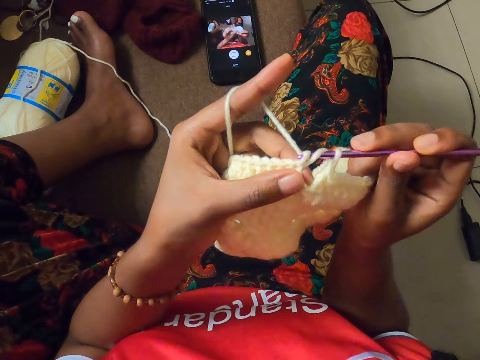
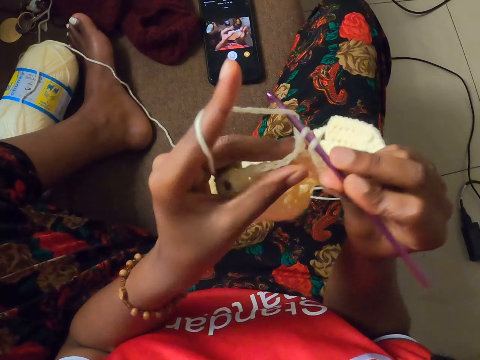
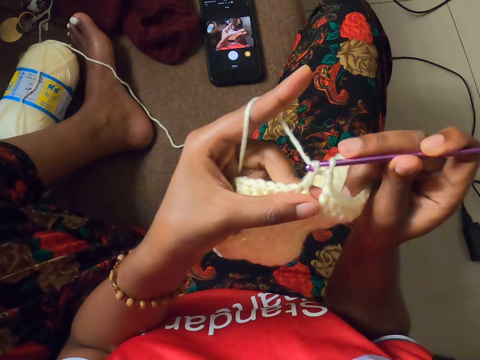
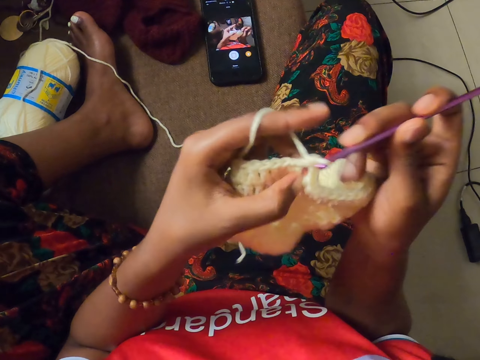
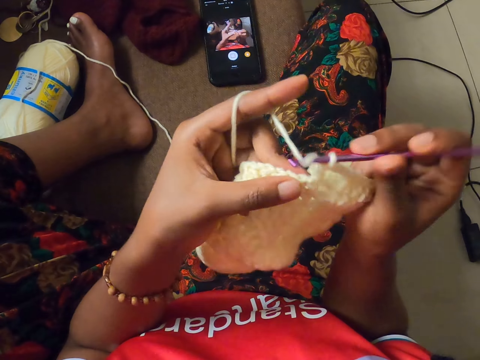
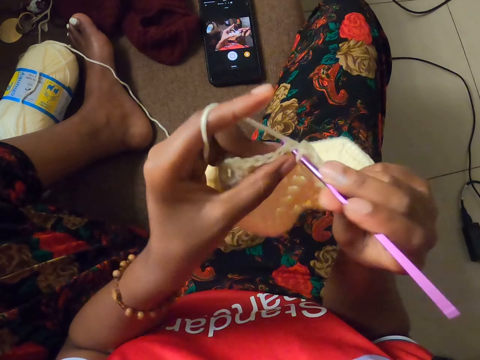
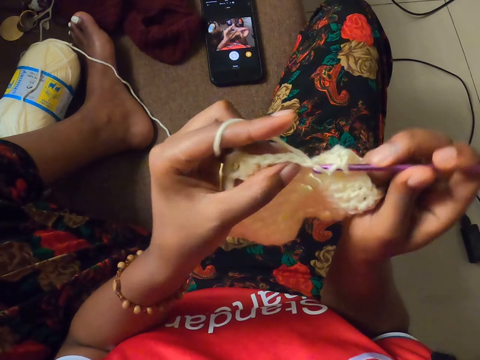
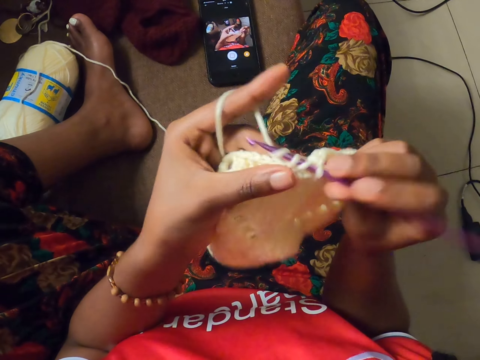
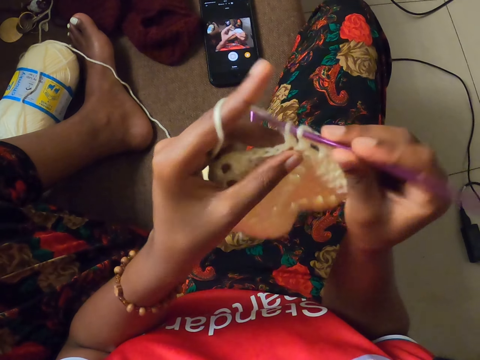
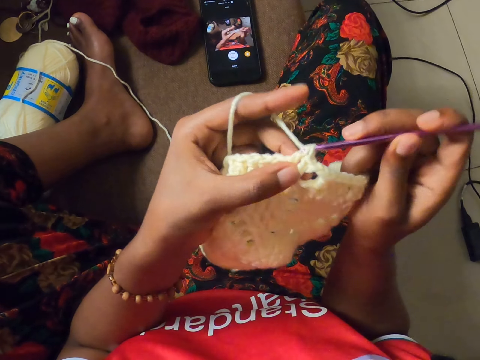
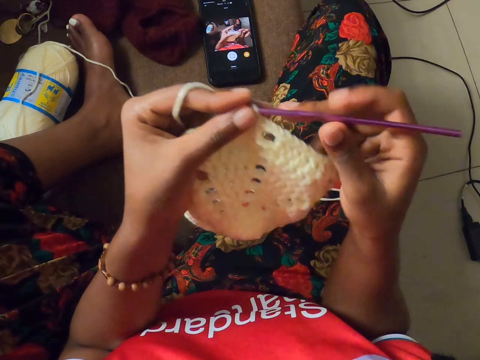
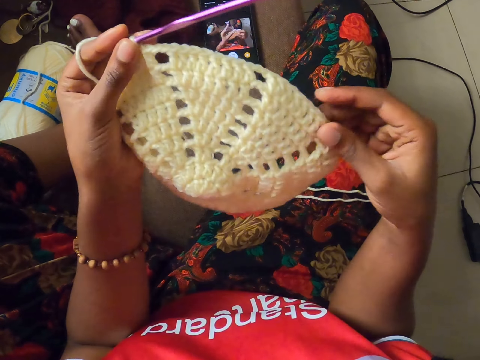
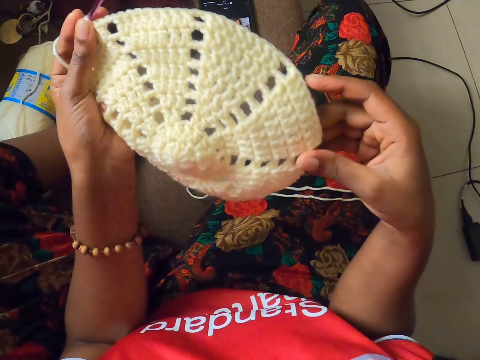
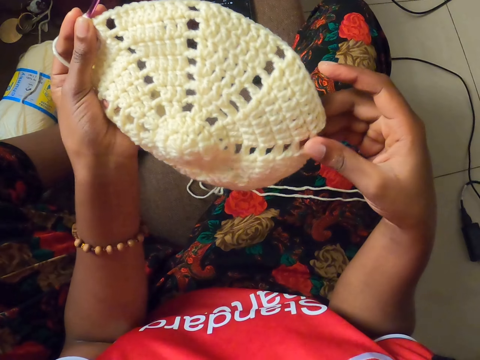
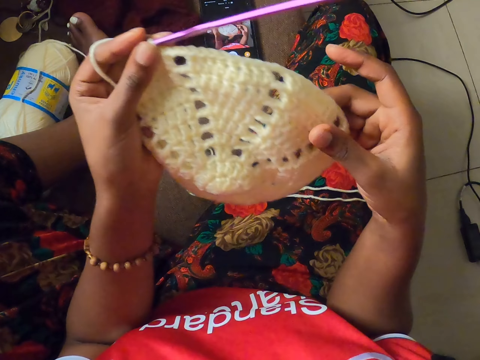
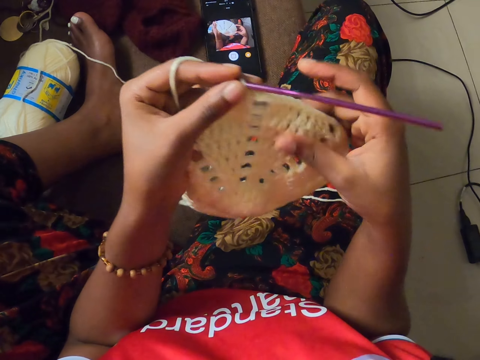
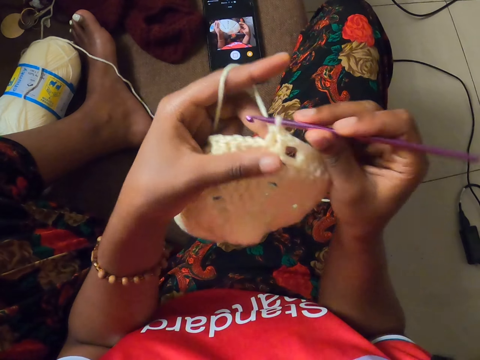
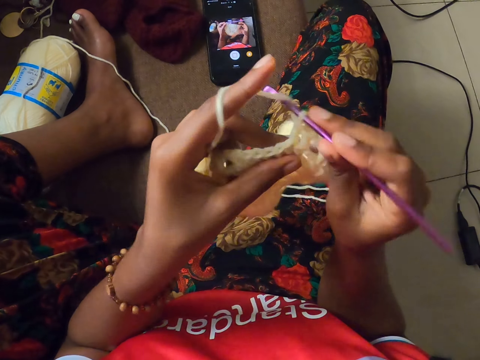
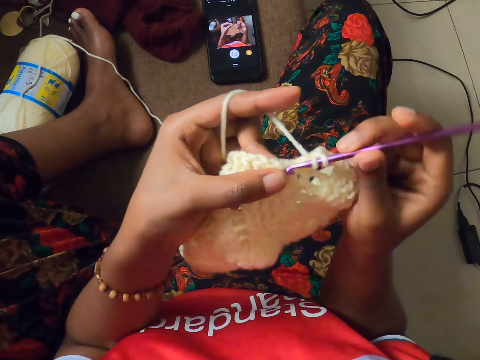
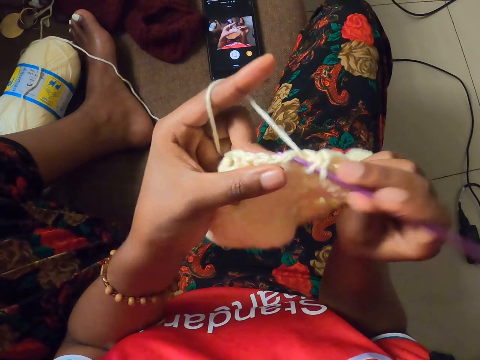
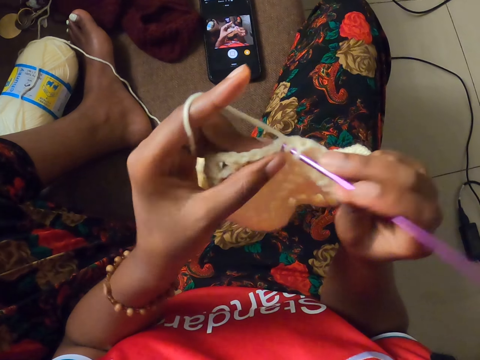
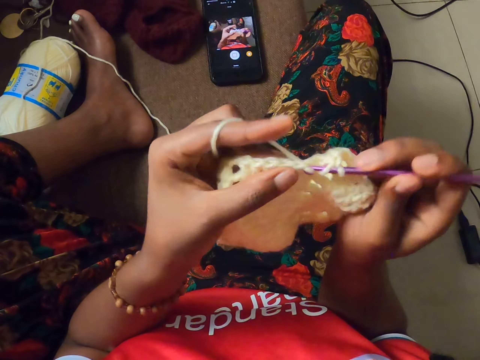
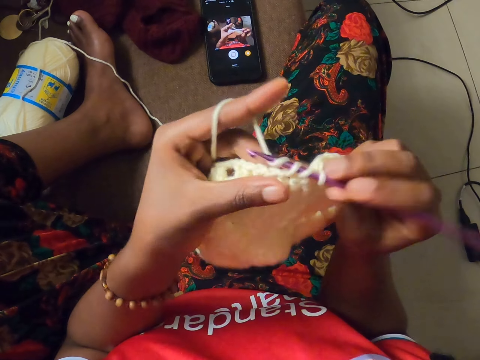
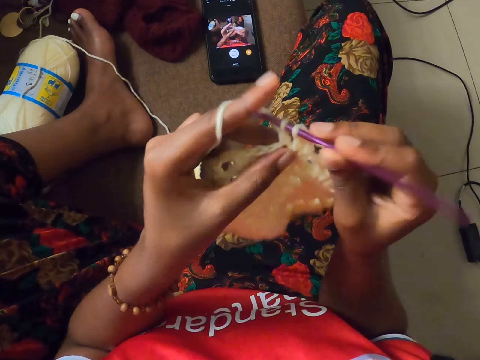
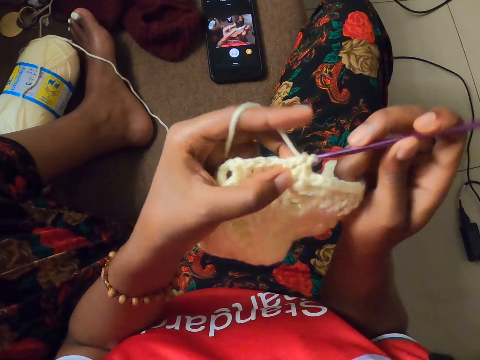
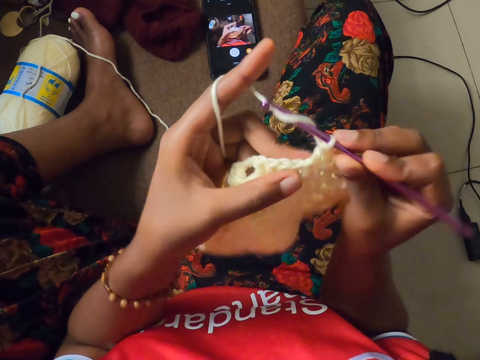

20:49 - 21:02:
The camera wearer passes the crochet hook from her right hand to her left hand. She looks at the cloth. She feels the fabric with her right hand. She passes the crochet from her left hand to her right hand. She knits the cloth with the crochet.

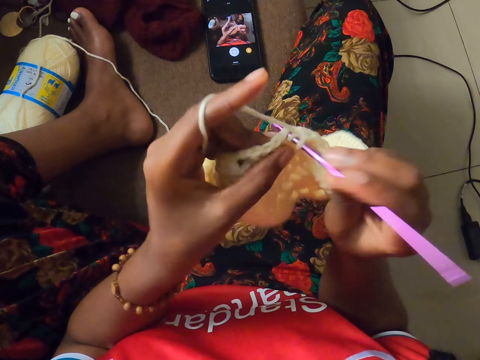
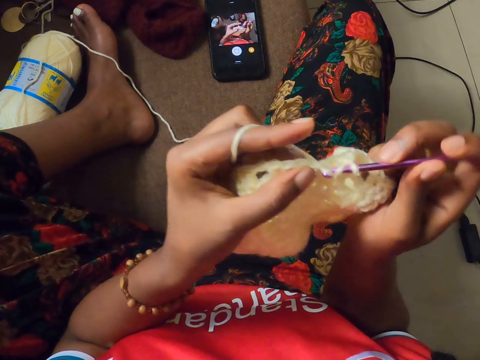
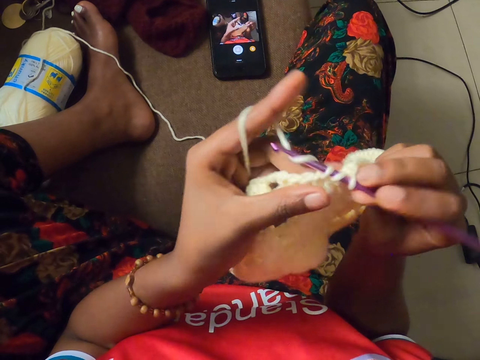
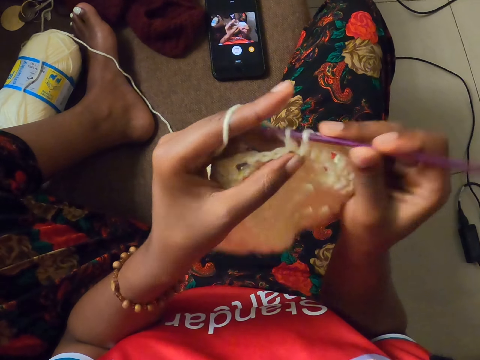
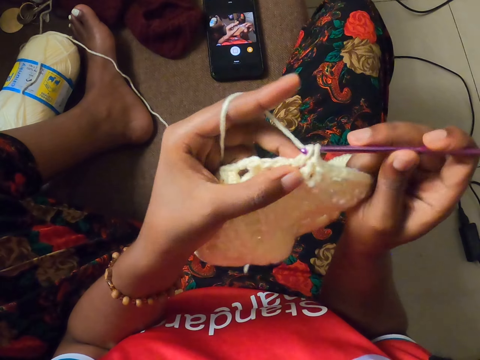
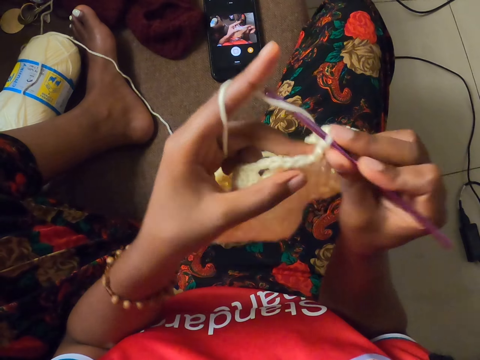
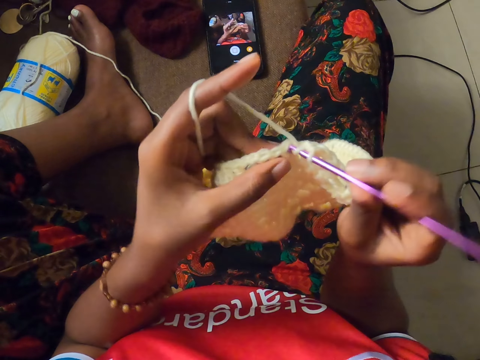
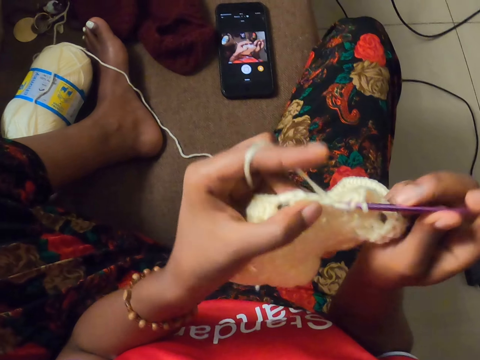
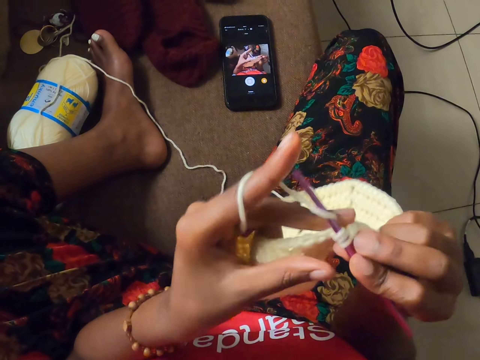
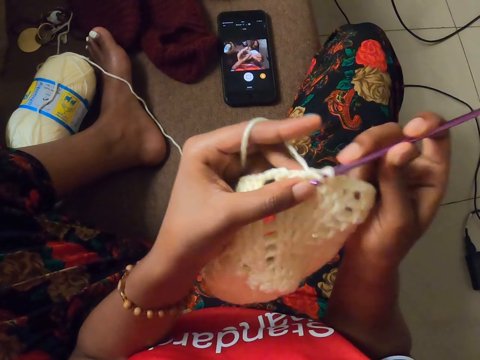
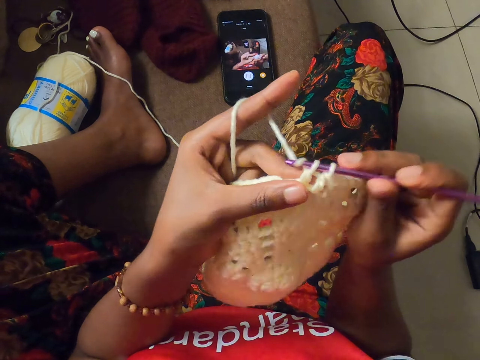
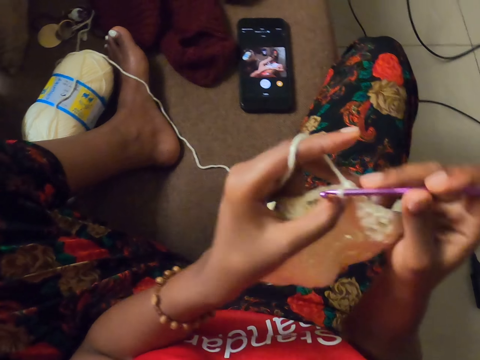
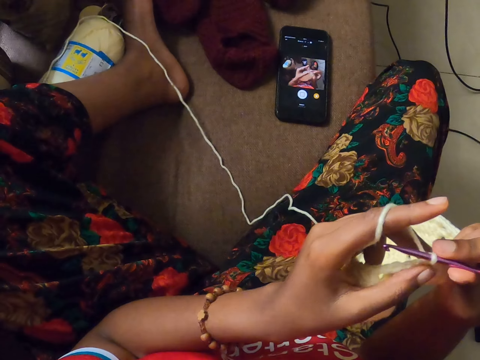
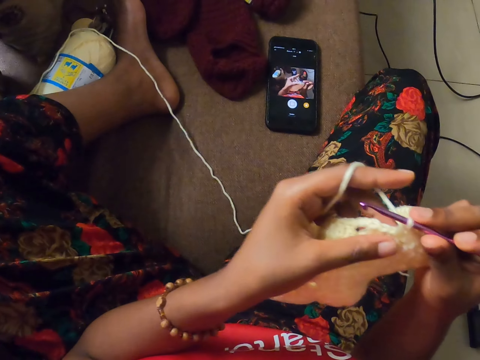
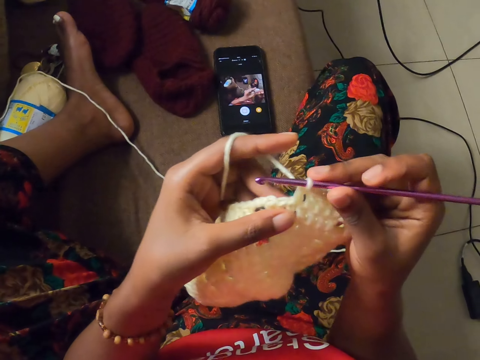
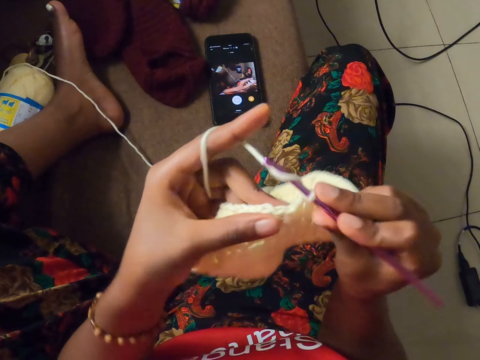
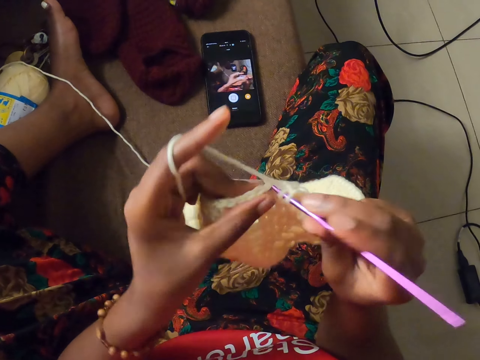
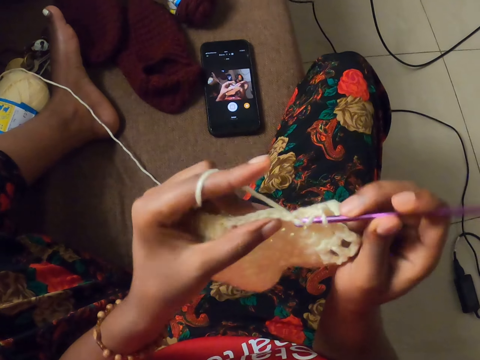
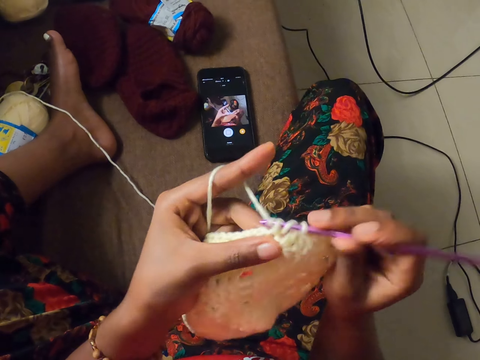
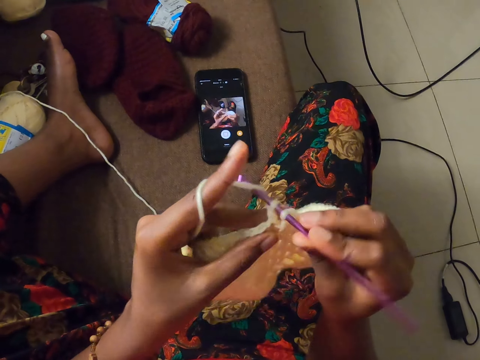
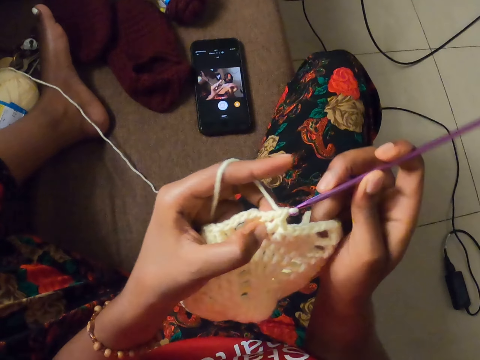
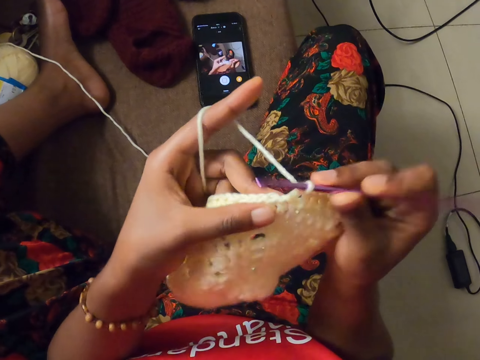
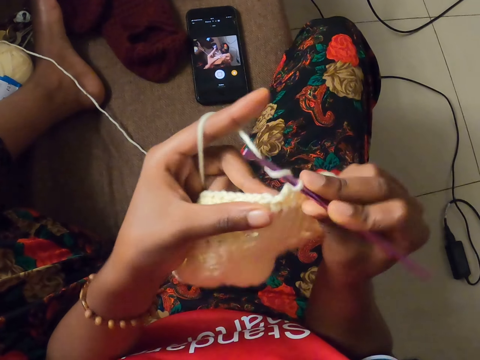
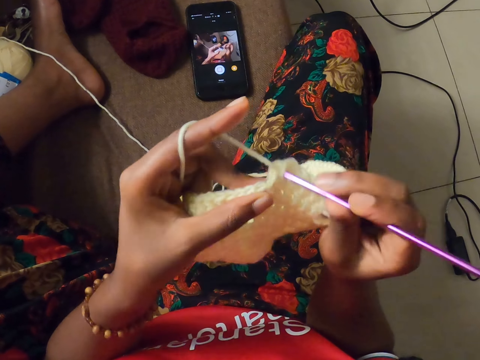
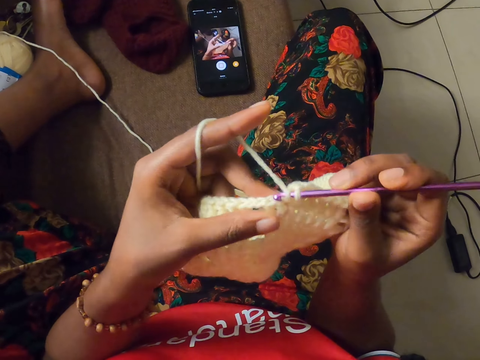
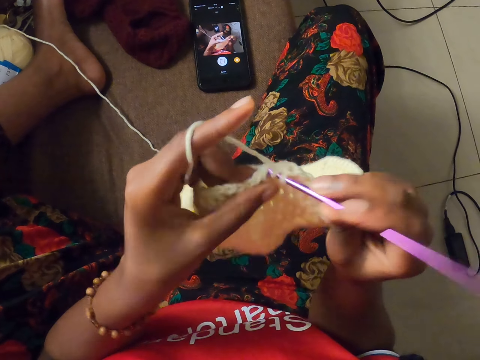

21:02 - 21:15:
The camera wearer stretches the left leg. They knit cloth with a crochet.
